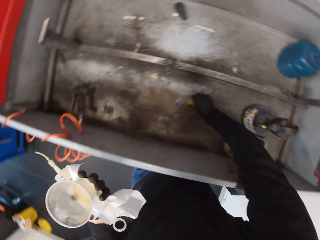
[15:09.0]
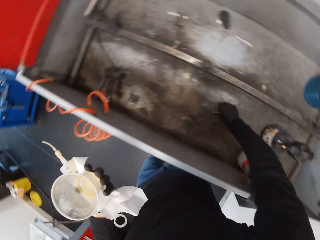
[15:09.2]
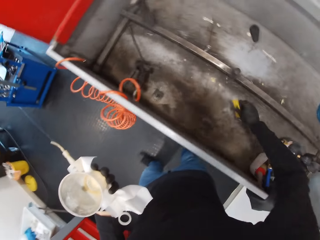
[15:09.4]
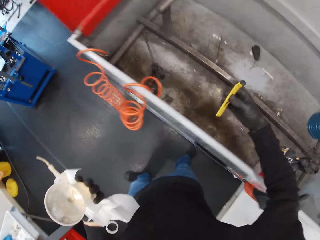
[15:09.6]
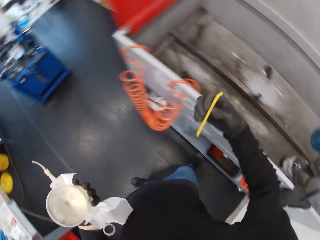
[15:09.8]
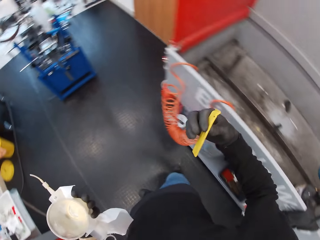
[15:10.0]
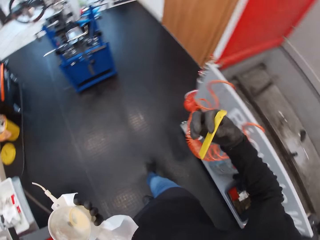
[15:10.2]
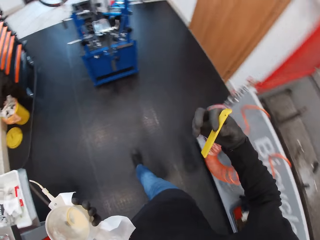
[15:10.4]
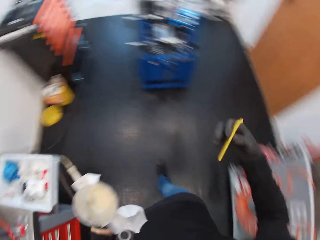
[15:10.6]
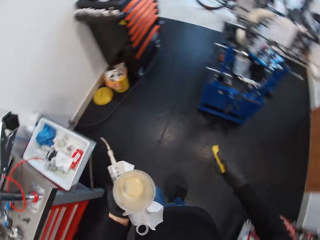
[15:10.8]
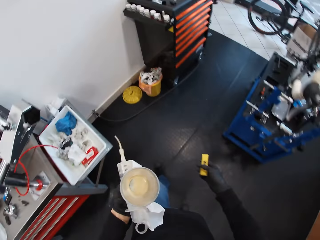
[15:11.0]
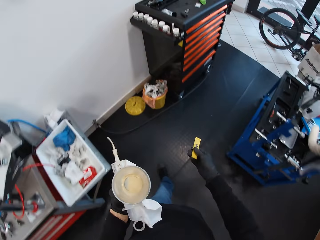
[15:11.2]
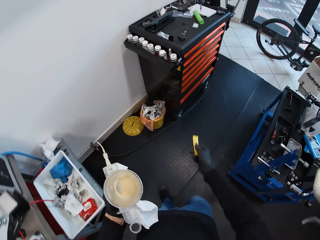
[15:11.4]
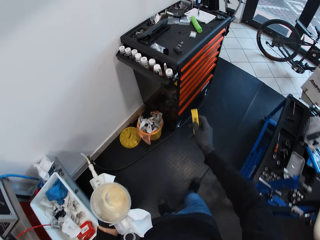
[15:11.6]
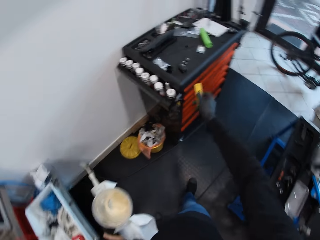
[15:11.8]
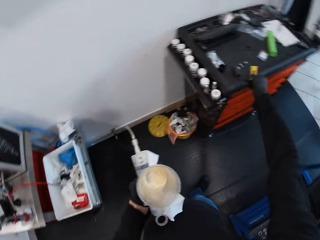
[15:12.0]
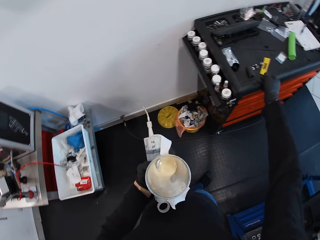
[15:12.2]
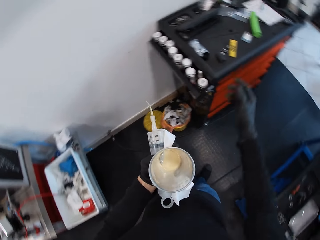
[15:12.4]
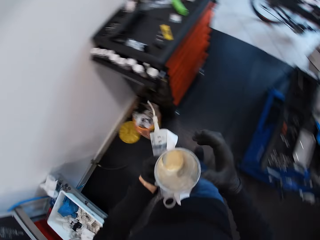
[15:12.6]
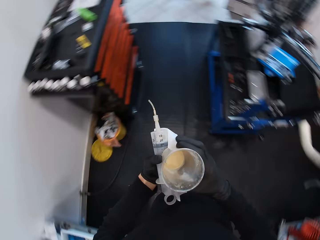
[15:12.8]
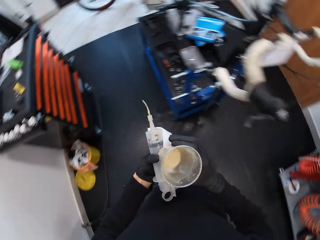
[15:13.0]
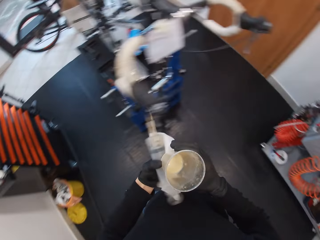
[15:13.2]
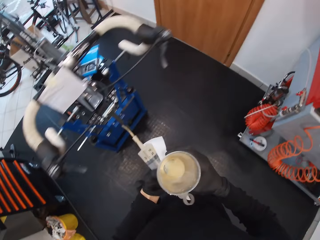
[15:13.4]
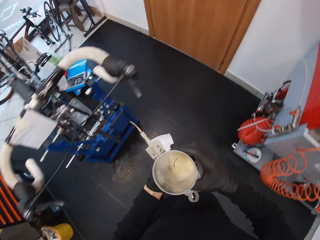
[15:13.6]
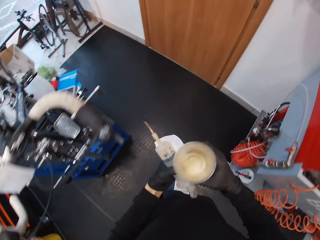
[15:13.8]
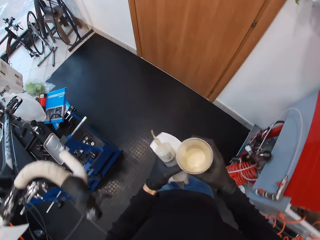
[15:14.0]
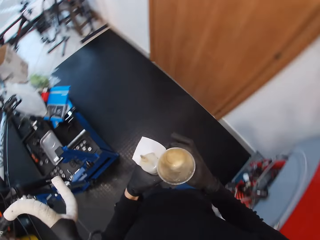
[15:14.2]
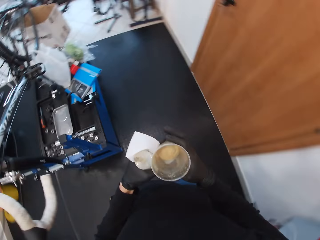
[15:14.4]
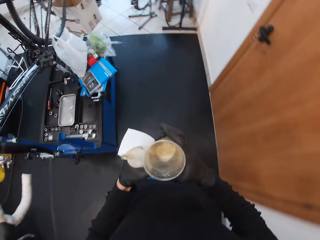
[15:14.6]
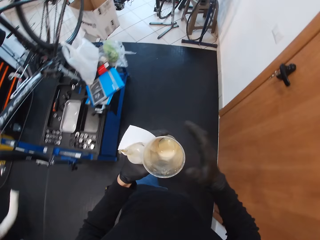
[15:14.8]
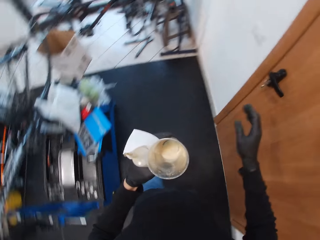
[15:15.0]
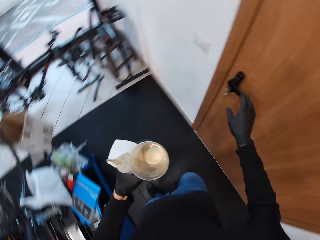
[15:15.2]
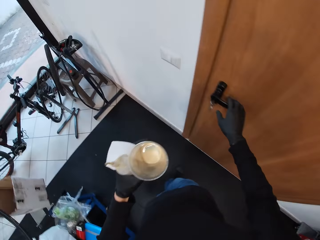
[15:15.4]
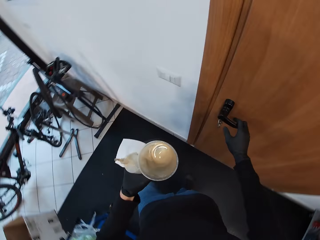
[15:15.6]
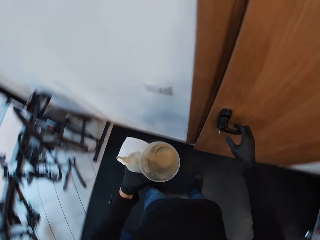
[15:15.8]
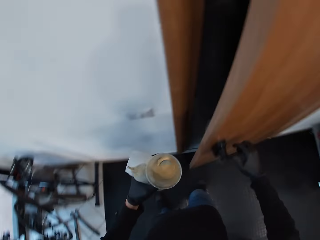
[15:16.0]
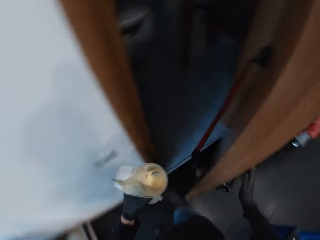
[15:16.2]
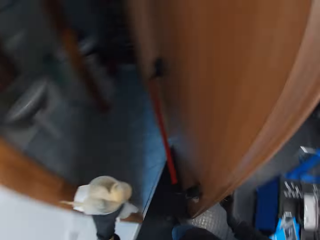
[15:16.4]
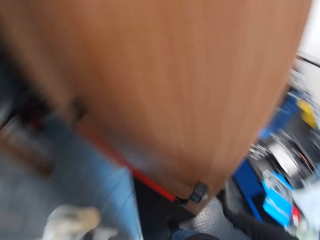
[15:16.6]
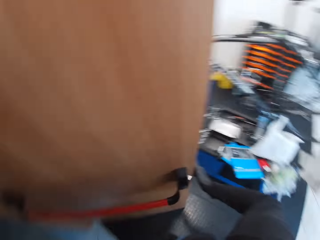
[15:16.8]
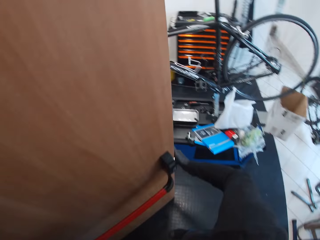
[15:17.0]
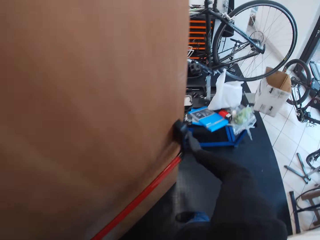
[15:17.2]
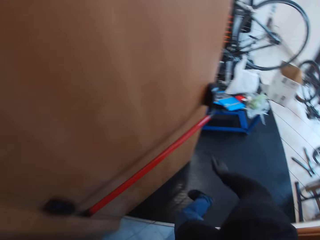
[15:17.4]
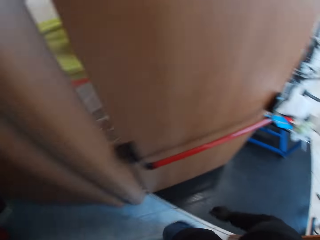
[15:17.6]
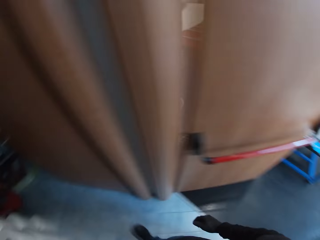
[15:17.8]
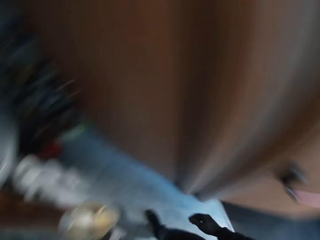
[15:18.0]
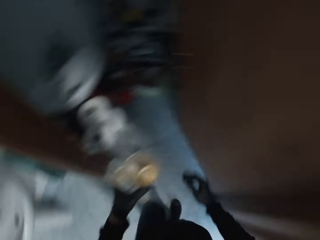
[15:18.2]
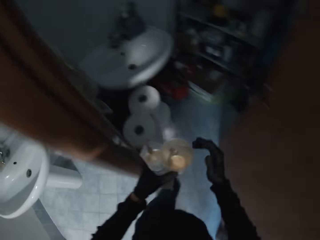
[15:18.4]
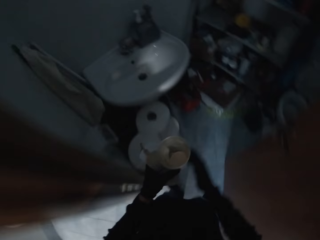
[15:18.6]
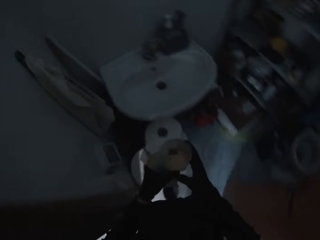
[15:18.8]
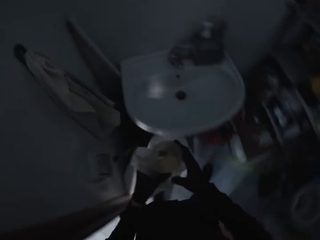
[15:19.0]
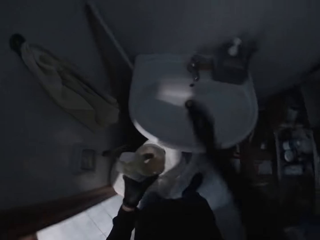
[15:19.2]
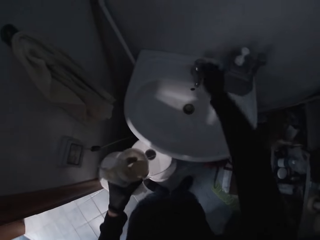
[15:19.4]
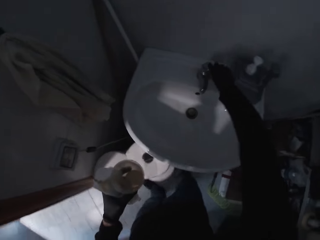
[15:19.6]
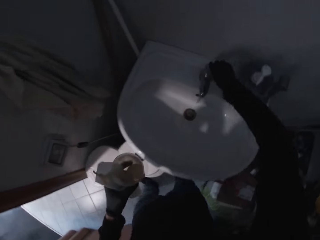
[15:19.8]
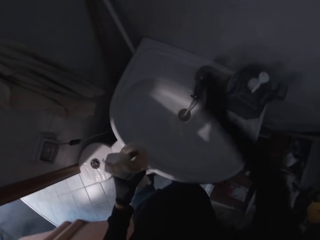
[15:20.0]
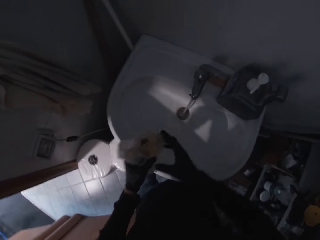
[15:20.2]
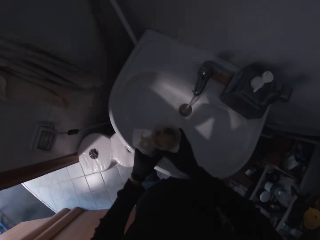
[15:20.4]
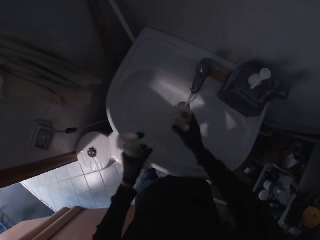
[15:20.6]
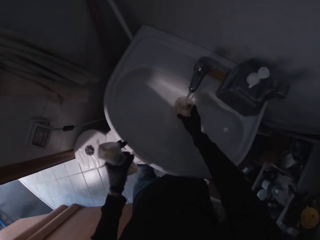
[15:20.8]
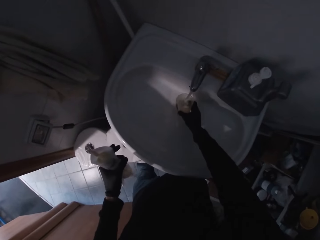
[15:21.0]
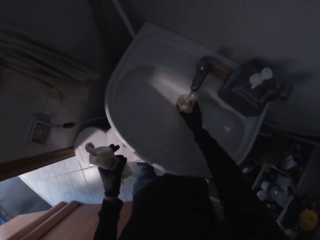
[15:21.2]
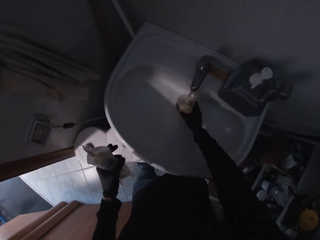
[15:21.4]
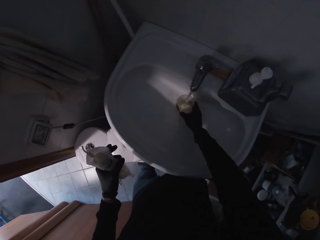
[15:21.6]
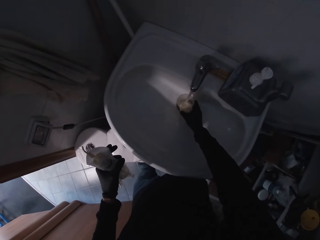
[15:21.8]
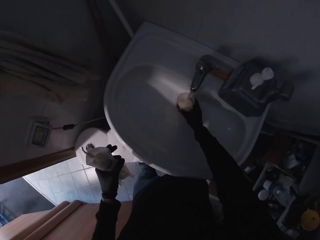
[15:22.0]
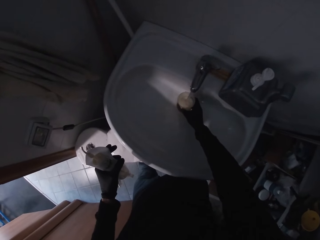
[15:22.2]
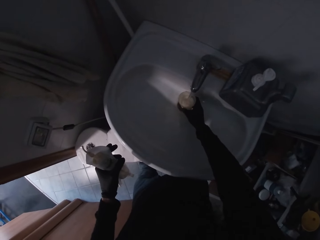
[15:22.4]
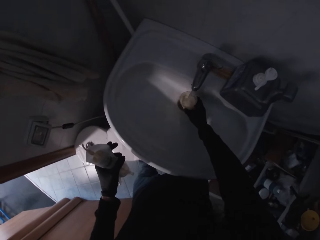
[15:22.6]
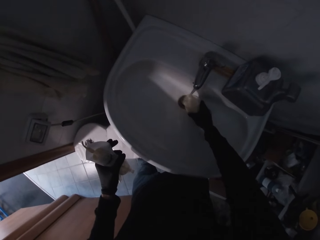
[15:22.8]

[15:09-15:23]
The camera wearer holds the cup with the other hand. They pick up the plastic, walk towards the drawers, and drop the plastic on top of the drawer. They look inside the cup. They walk around the room. They open the door. They walk towards the sink. They enter the room. They open the tap. They rinse the cup.

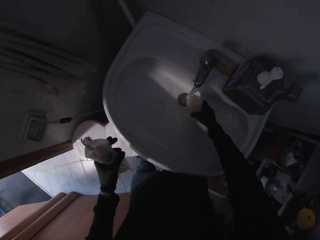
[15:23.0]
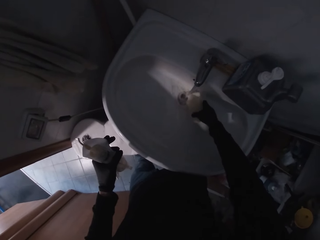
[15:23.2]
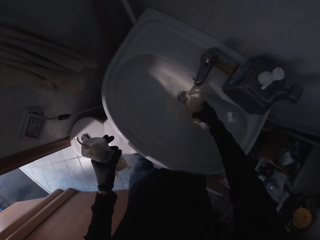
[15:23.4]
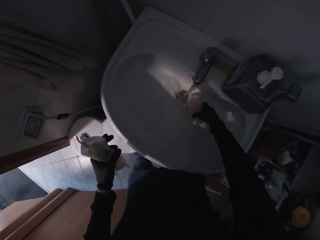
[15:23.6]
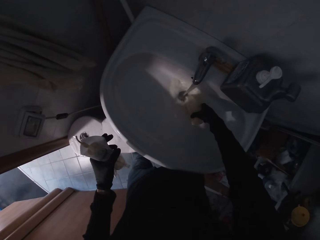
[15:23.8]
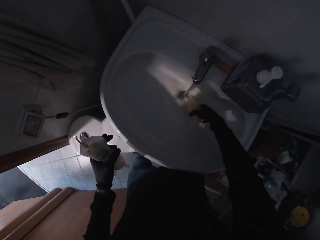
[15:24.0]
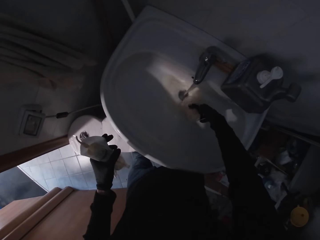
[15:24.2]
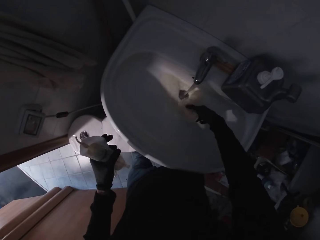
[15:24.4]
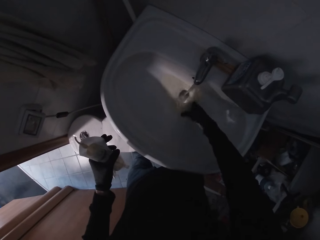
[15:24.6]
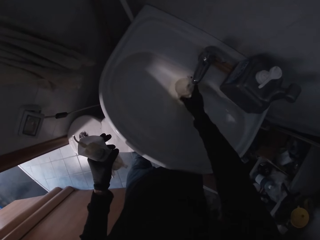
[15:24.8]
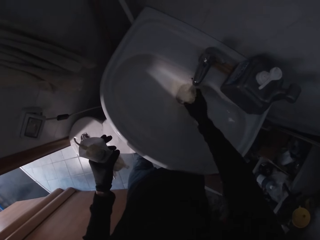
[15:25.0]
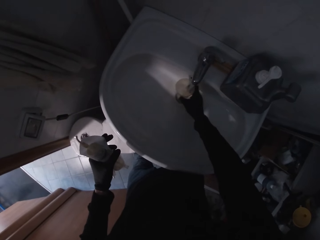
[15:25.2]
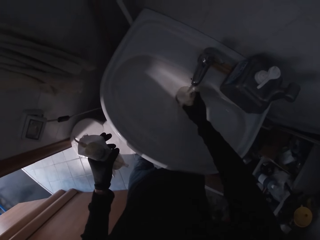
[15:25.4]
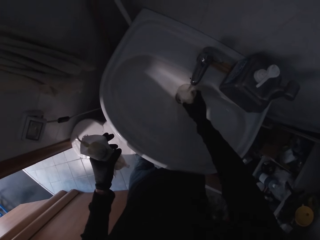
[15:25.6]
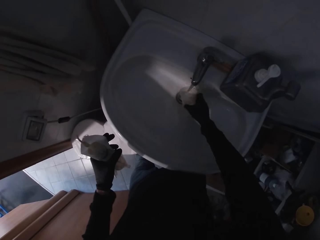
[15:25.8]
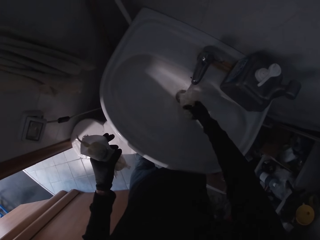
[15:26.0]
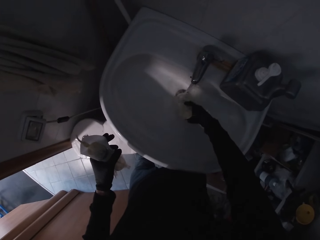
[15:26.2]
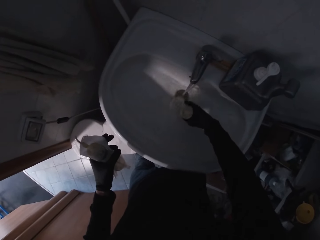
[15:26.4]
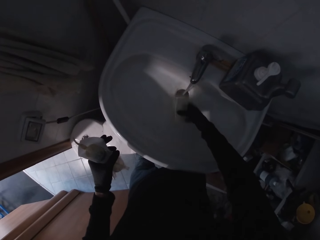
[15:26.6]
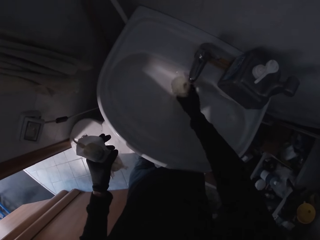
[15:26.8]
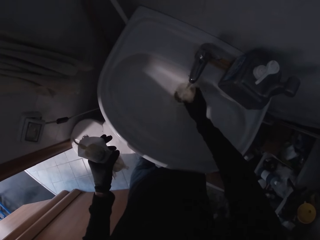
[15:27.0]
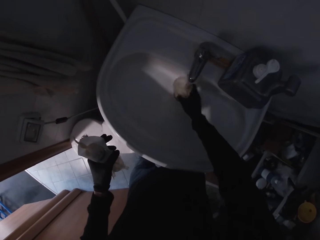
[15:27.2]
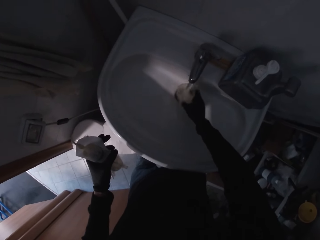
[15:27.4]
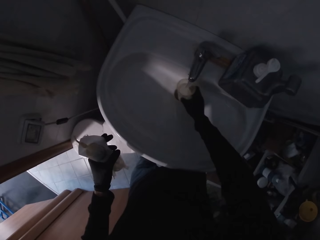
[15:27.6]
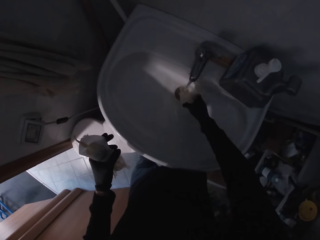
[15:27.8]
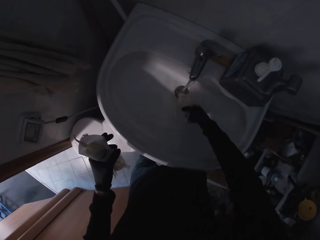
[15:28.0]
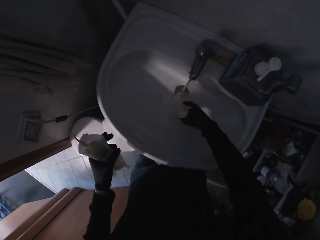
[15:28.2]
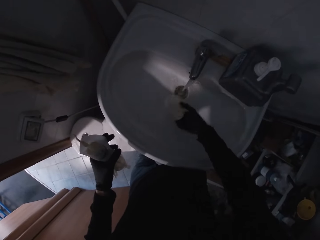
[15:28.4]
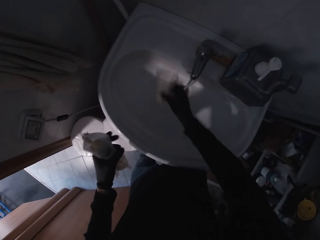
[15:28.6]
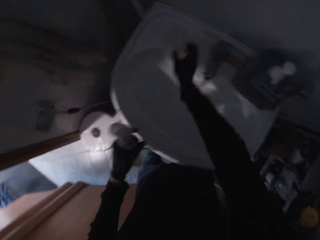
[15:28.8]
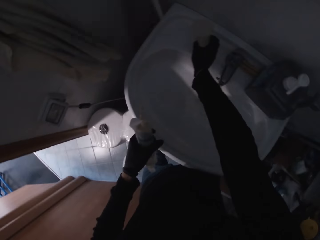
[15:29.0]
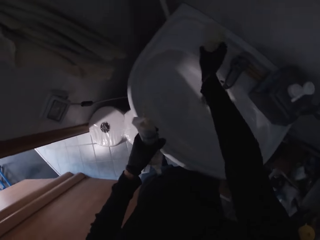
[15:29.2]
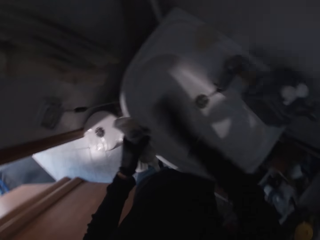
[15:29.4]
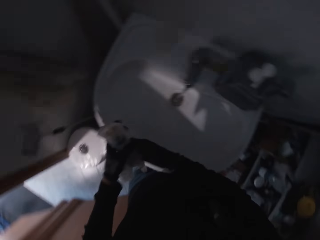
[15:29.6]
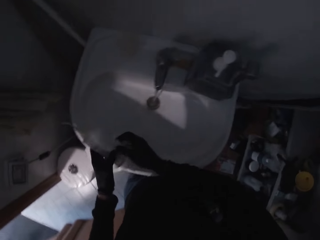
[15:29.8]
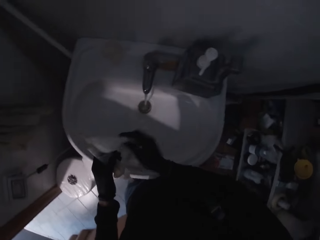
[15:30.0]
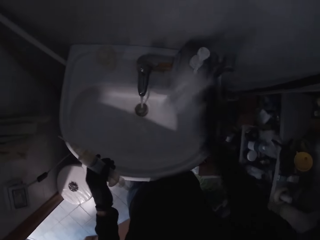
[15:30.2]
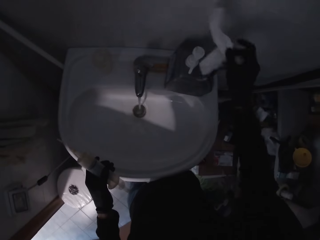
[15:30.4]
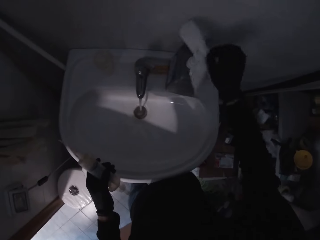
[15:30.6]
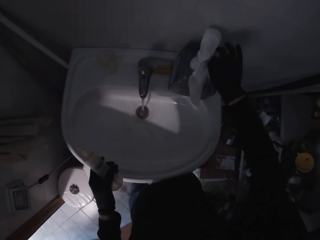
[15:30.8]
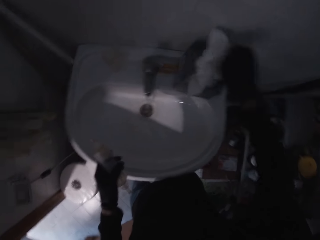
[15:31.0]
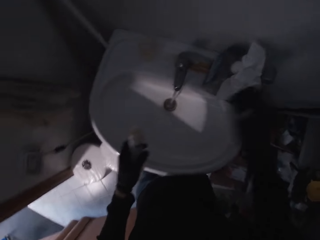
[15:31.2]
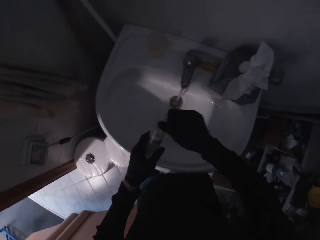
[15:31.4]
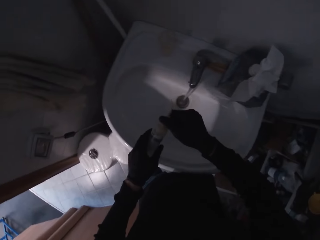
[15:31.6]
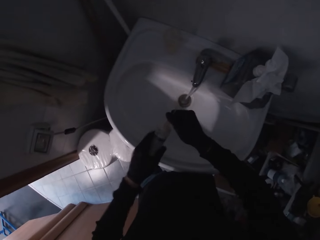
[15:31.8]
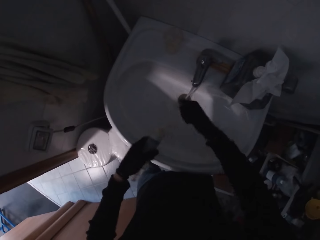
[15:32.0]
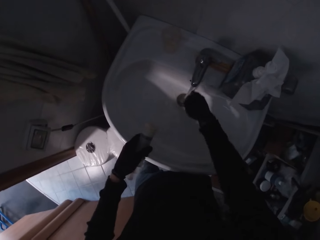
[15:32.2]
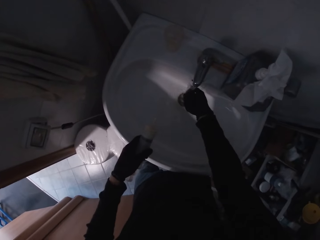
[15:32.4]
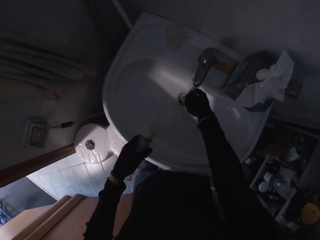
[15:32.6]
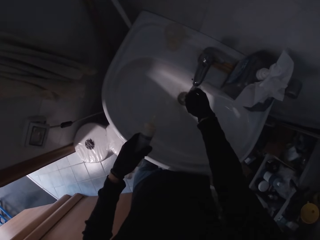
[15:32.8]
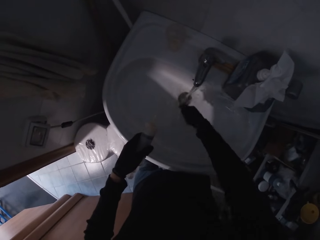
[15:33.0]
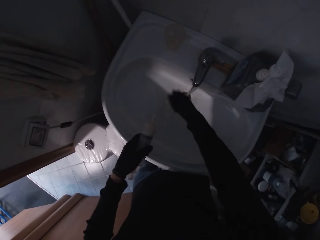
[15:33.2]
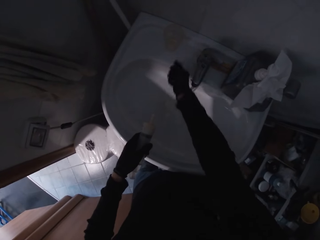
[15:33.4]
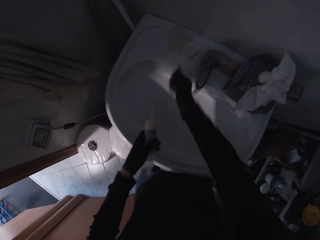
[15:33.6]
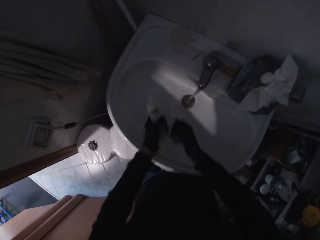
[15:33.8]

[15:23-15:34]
The camera wearer puts water in the glass. They pour water in the sink. They put water in the glass. They pour water in the sink. They put water in the glass. They pour water in the sink. They put the glass on the sink beside the tap. They hold the soft paper with the other hand and stick the soft paper on the holder. They put tissue paper in a box. They remove the cap. They open the grease pump. They wash the pump cap.
